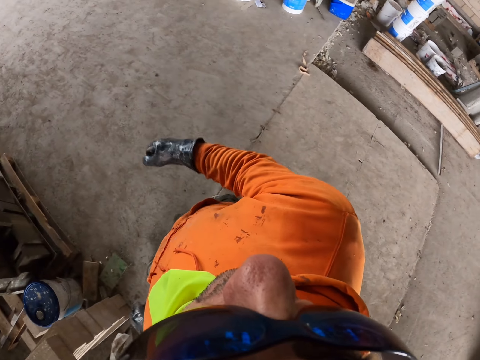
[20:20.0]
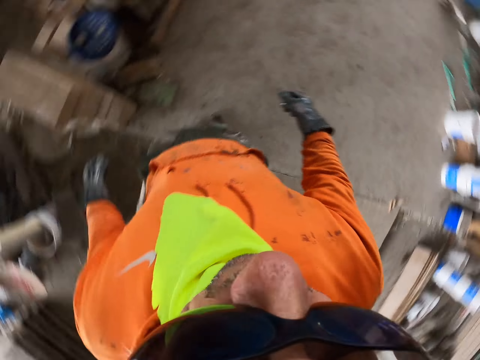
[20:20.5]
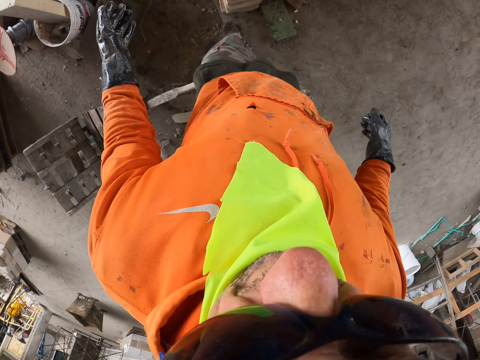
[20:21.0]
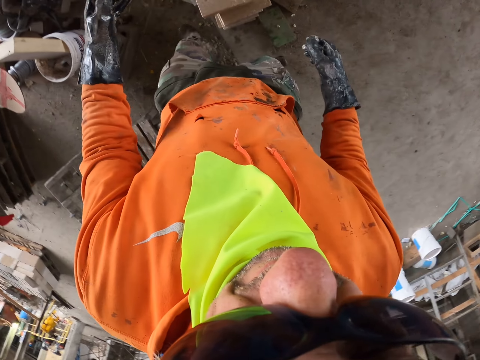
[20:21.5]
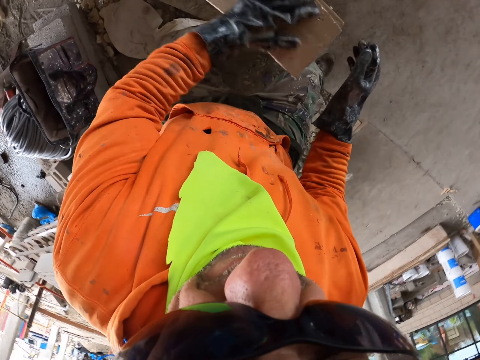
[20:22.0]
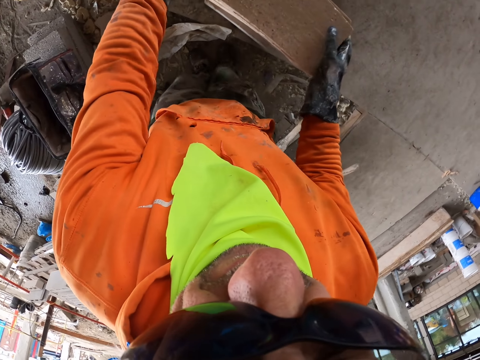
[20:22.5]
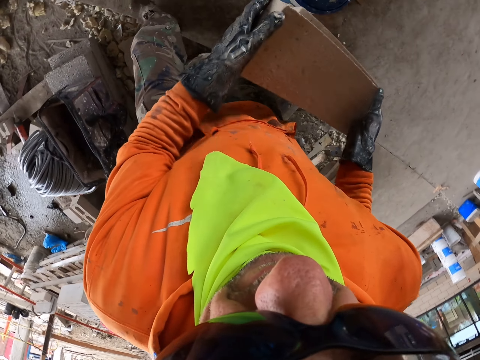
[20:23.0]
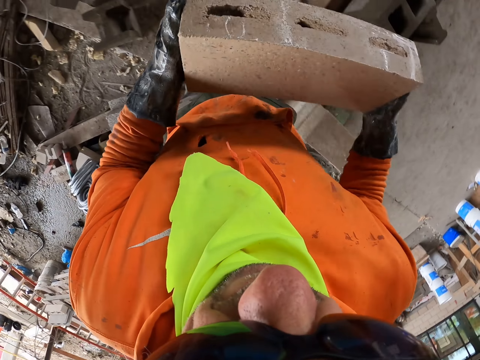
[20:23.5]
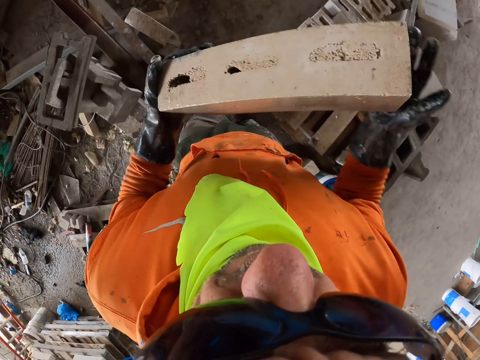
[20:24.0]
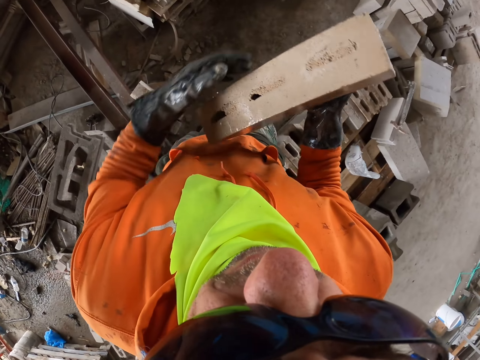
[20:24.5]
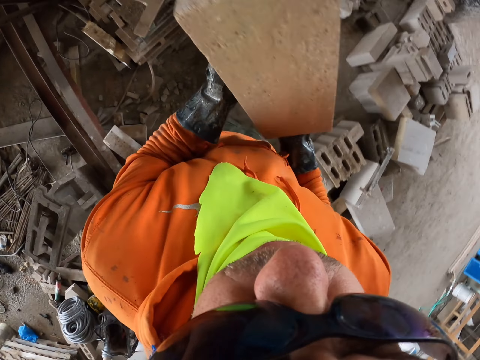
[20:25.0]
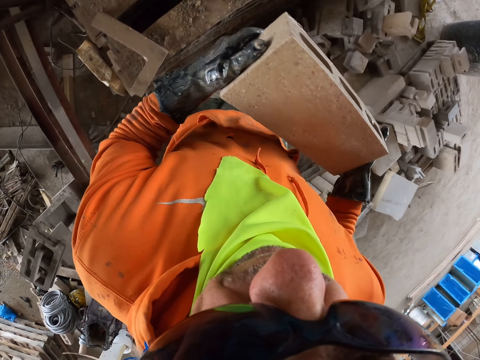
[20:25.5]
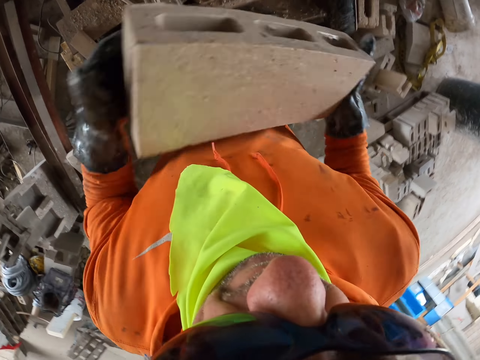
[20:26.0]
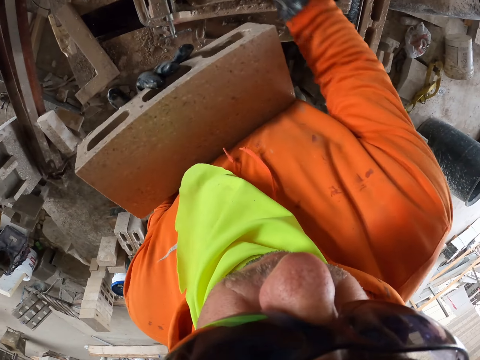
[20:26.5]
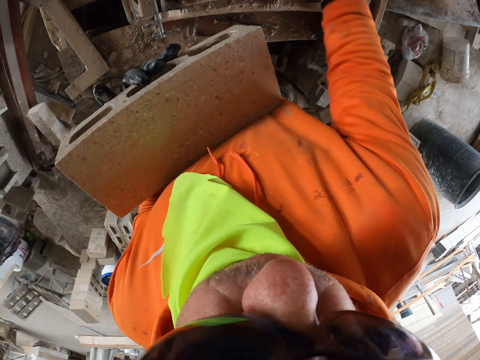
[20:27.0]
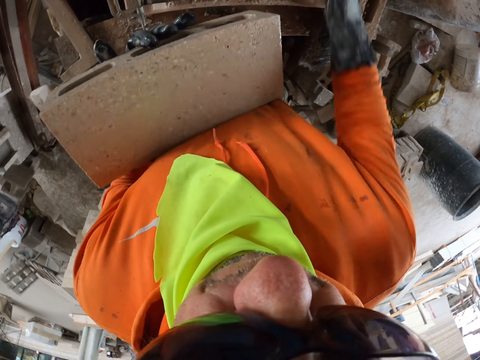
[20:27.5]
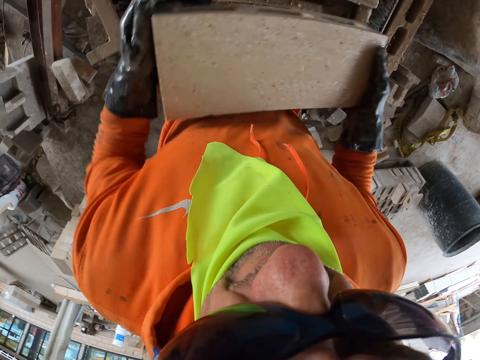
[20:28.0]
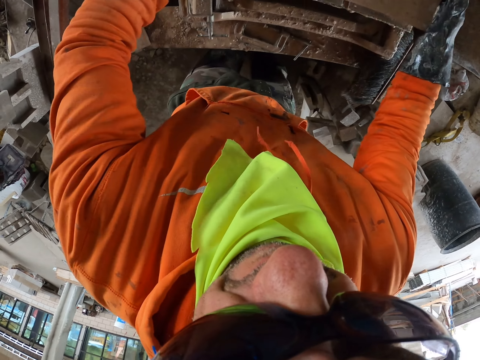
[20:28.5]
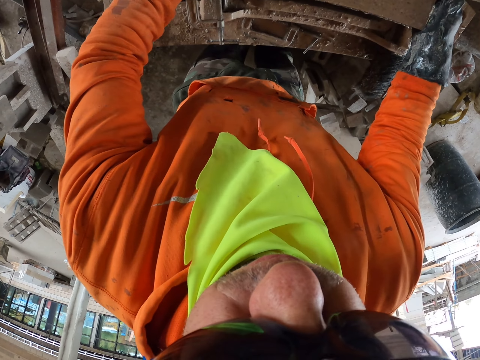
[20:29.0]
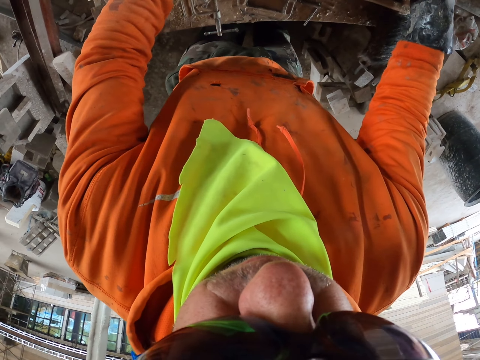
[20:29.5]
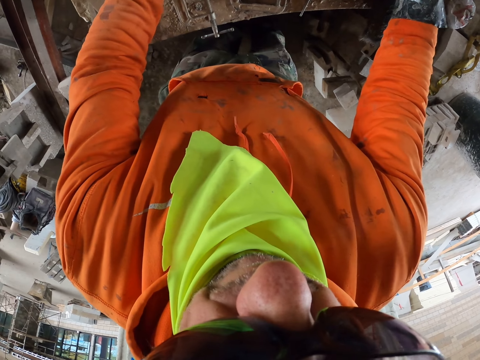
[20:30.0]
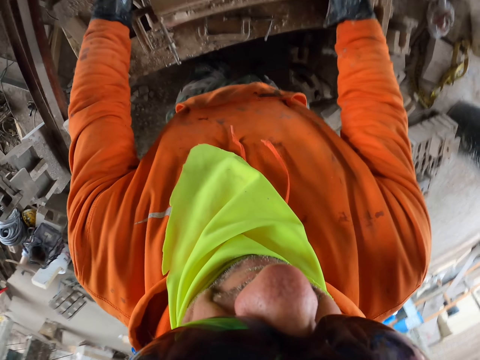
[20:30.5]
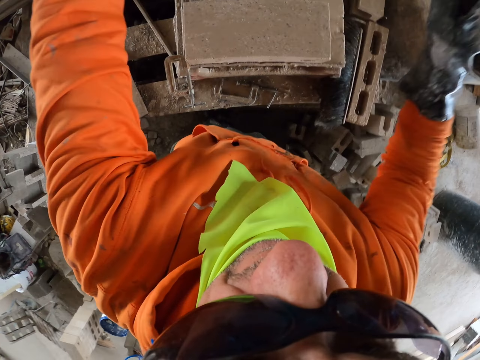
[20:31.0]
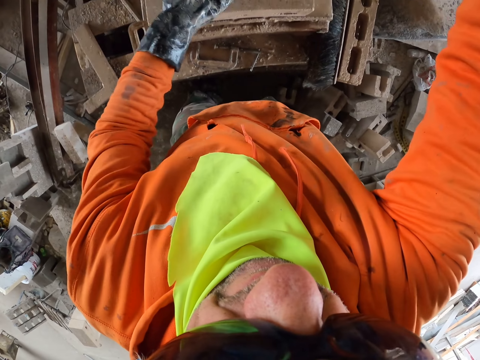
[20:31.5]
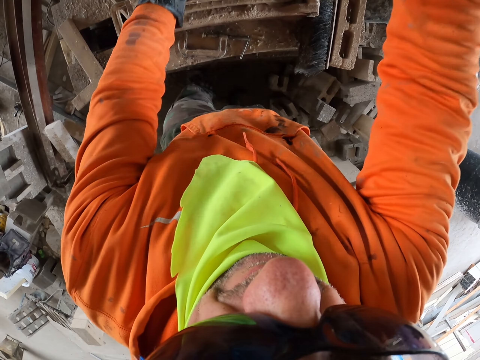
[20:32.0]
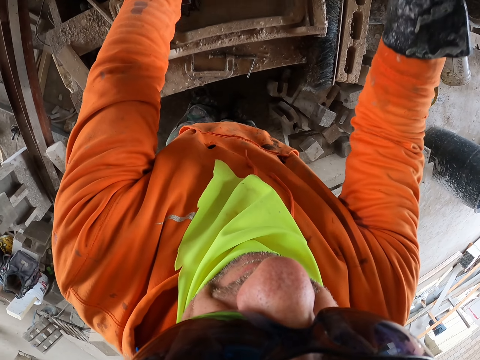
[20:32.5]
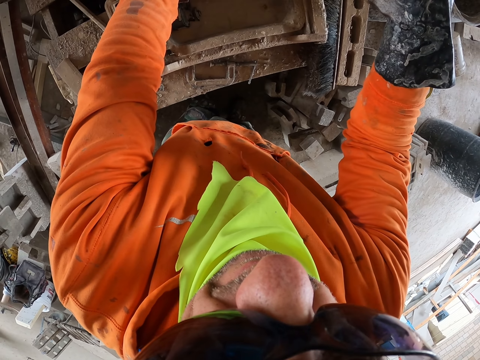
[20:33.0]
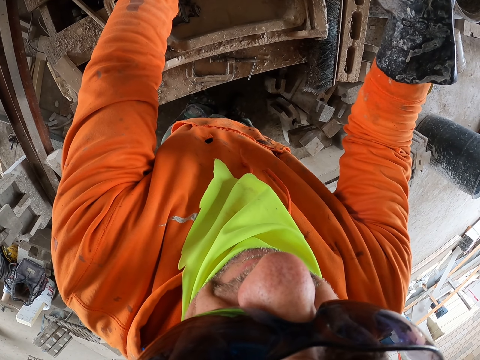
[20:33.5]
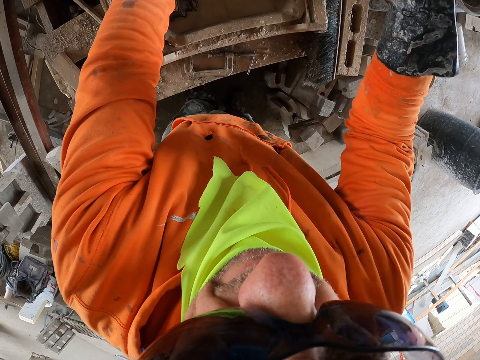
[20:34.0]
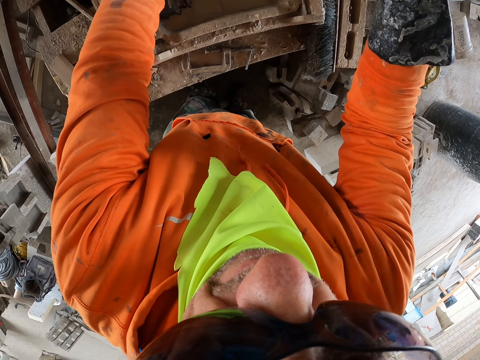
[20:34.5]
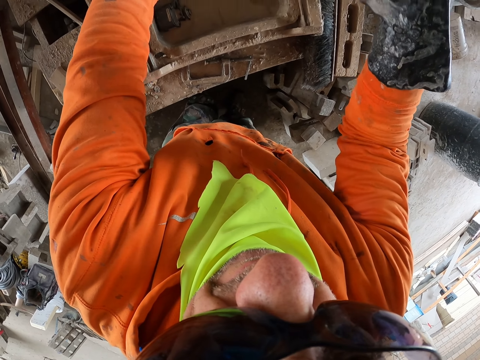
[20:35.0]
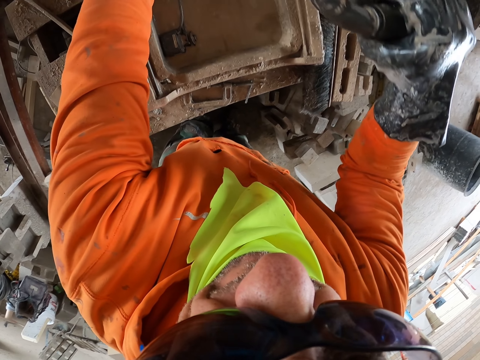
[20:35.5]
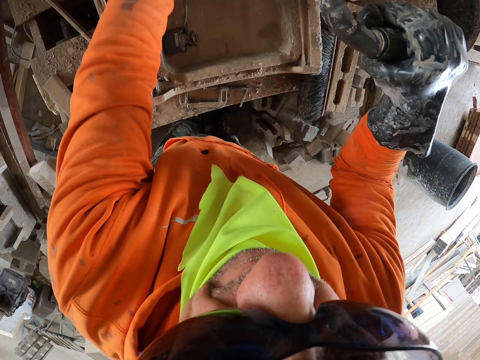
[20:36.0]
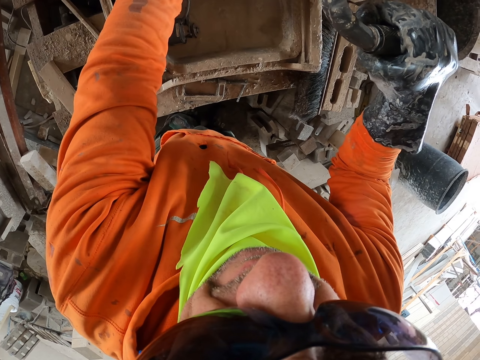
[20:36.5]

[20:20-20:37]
The camera wearer wipes off the brick. They pick up the brick. They put the brick on the brick maker. They cut the brick.

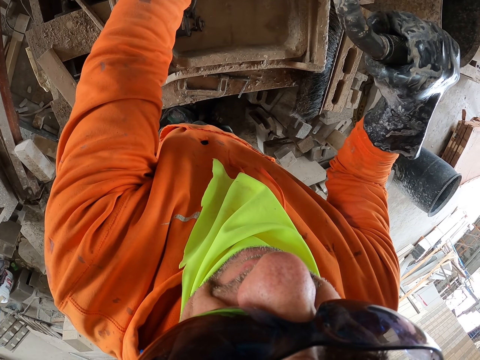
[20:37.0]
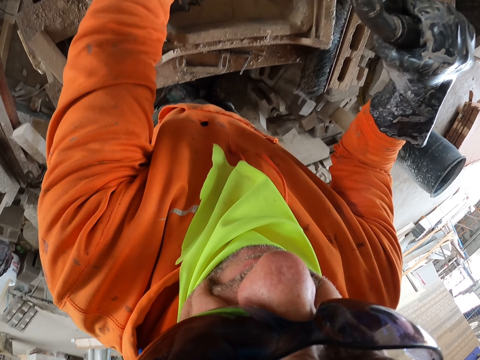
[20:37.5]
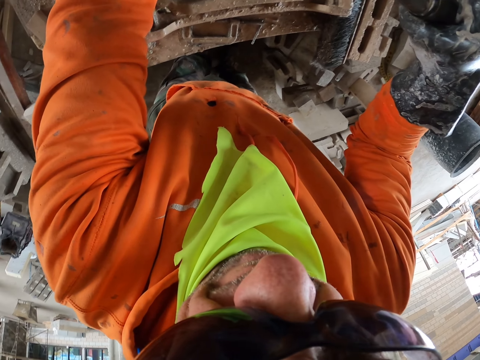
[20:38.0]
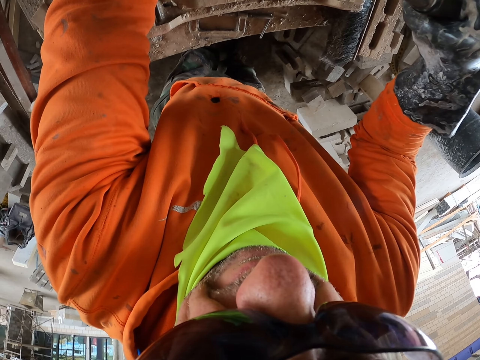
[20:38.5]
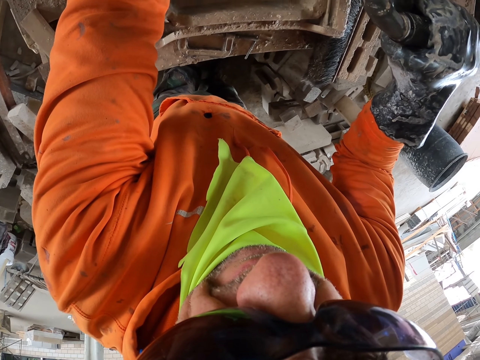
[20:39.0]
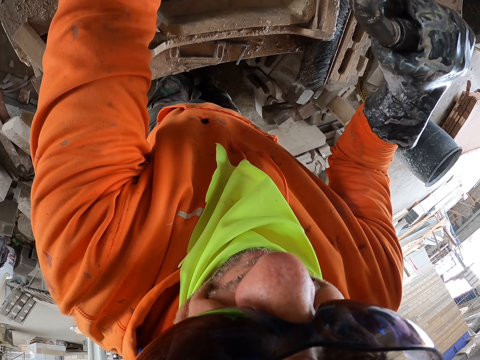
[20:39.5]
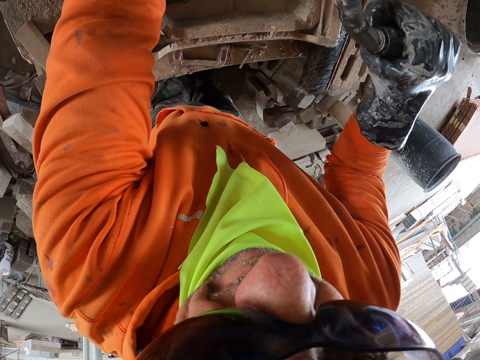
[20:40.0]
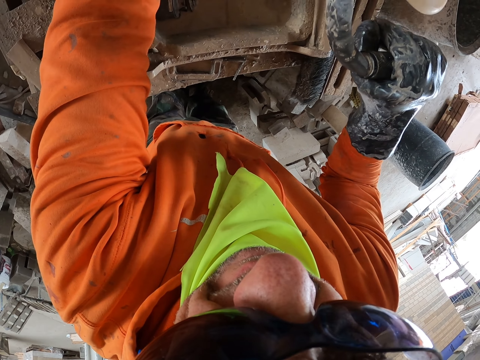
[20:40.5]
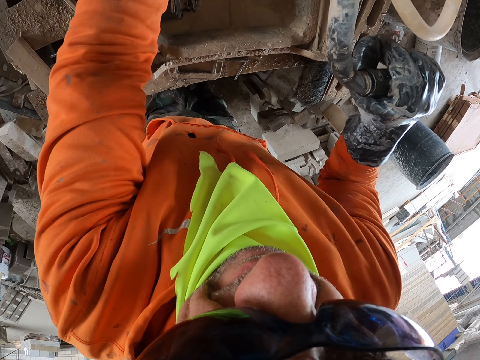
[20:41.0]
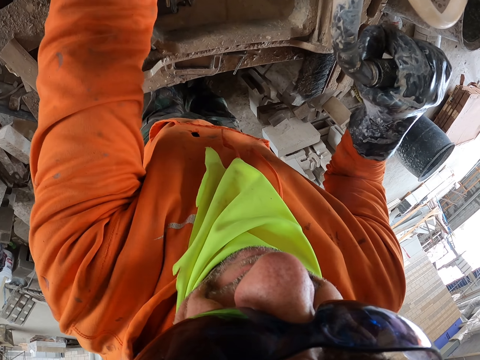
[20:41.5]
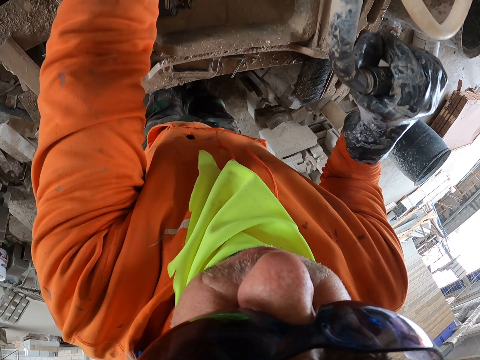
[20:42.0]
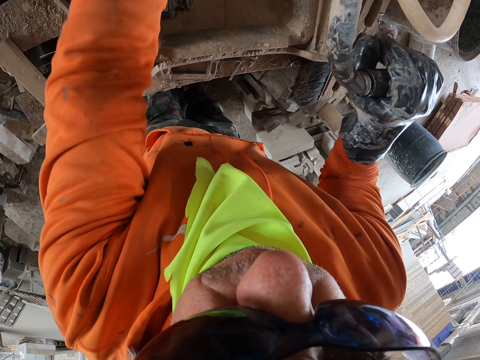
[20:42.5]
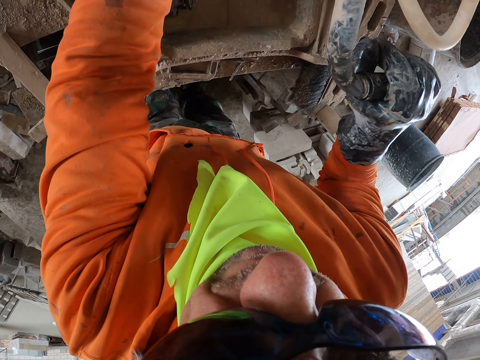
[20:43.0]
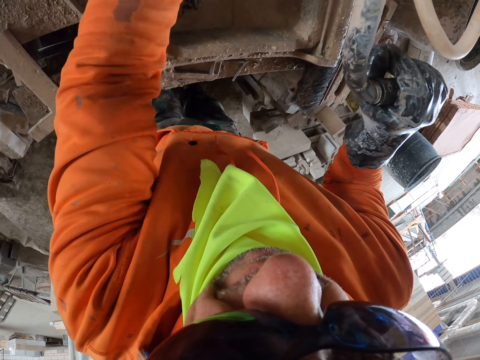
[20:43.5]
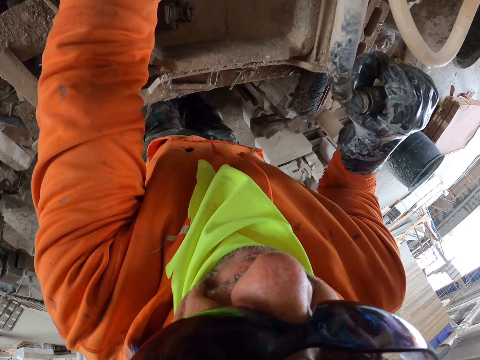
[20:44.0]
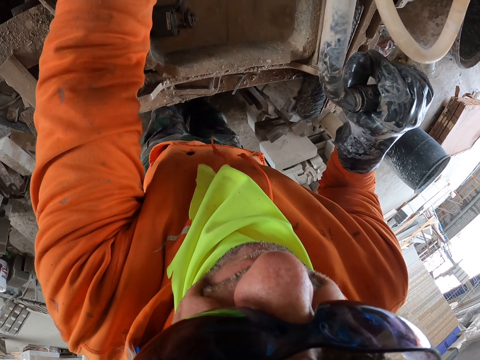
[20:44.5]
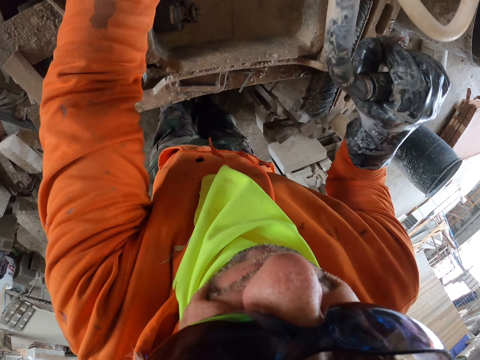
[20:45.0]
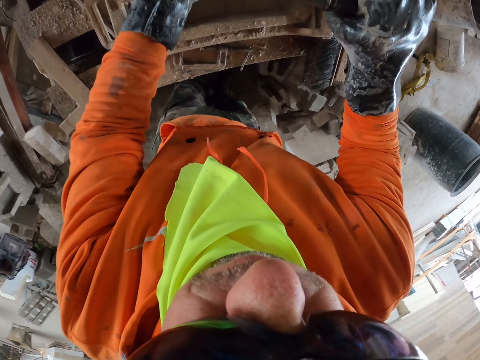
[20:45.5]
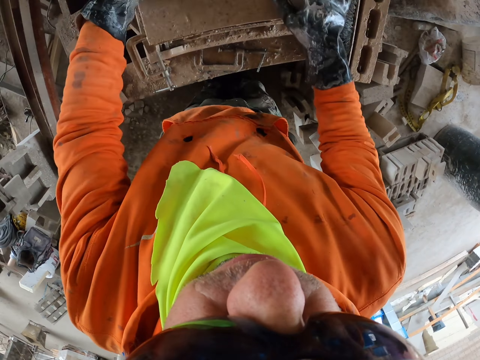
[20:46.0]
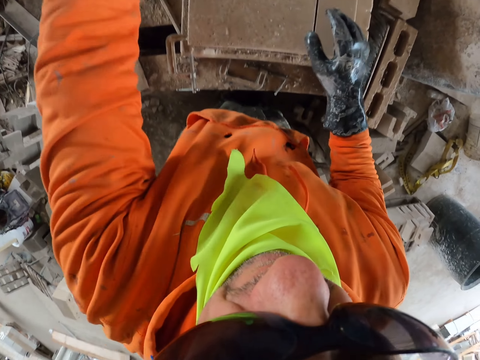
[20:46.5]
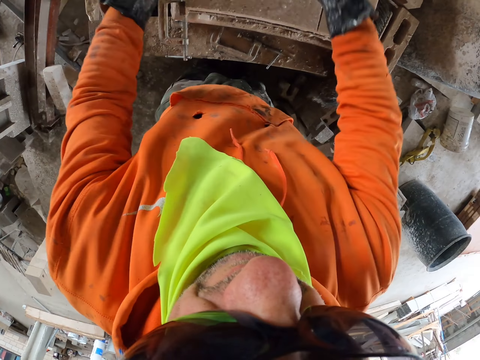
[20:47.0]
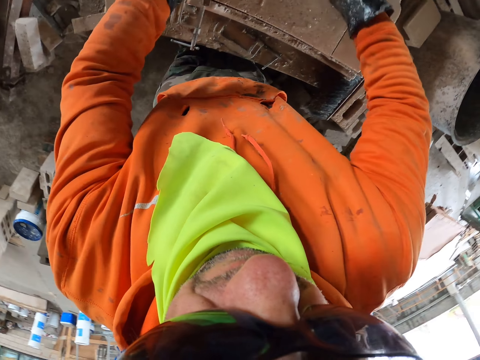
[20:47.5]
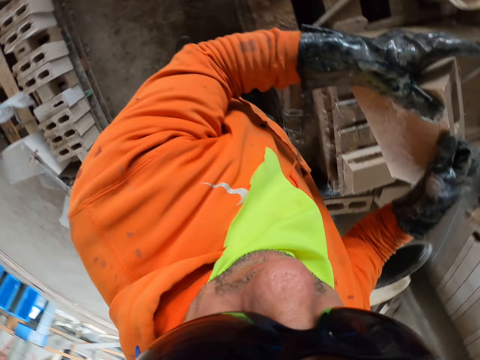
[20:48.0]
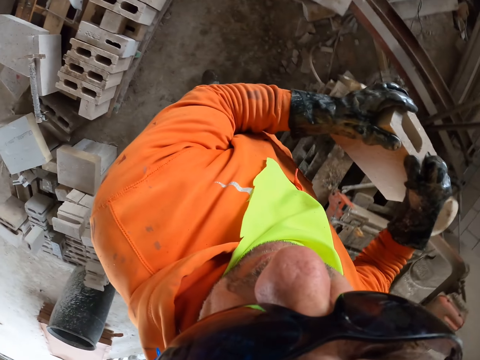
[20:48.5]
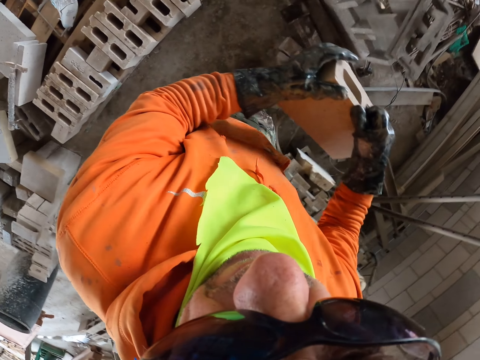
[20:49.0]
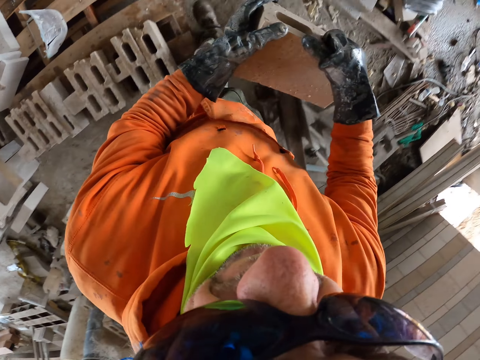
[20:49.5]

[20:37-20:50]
The camera wearer picks a brick.
